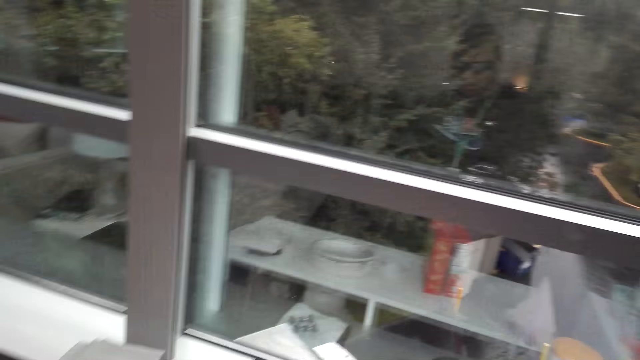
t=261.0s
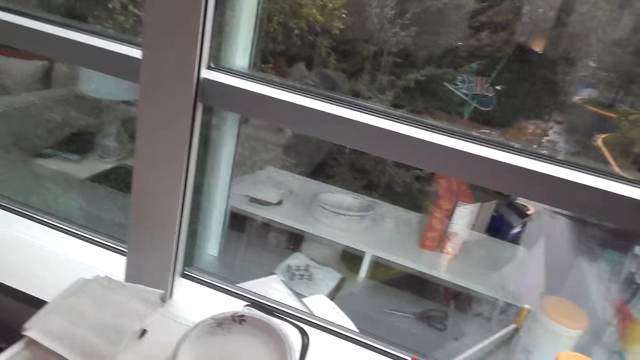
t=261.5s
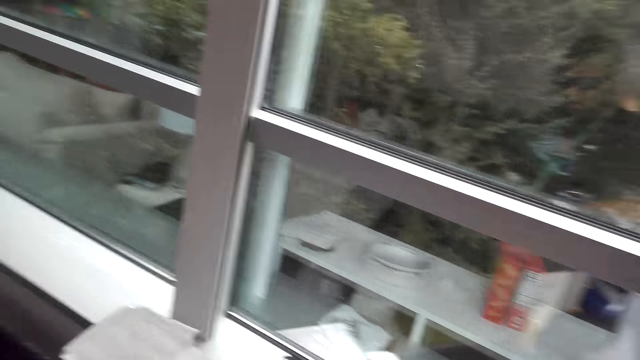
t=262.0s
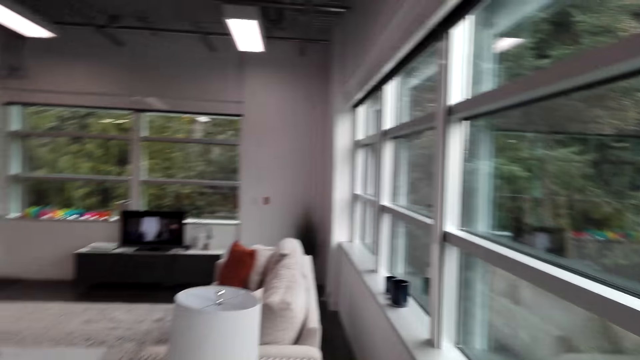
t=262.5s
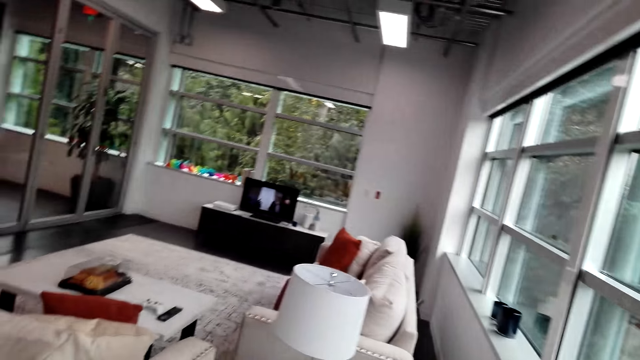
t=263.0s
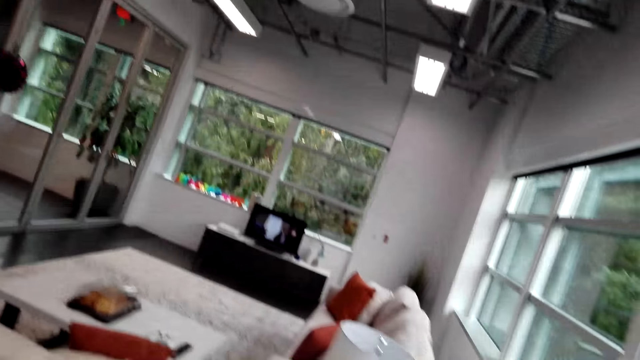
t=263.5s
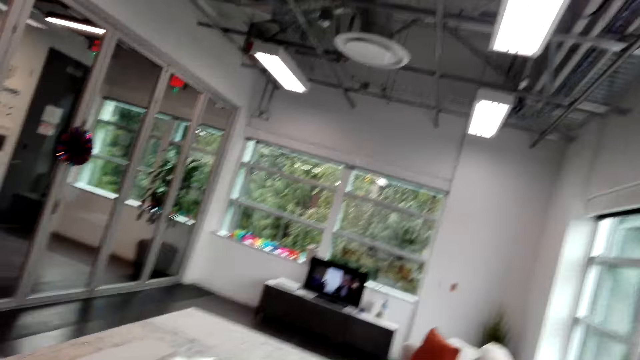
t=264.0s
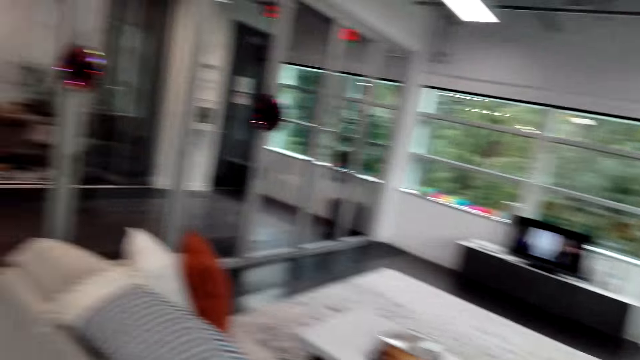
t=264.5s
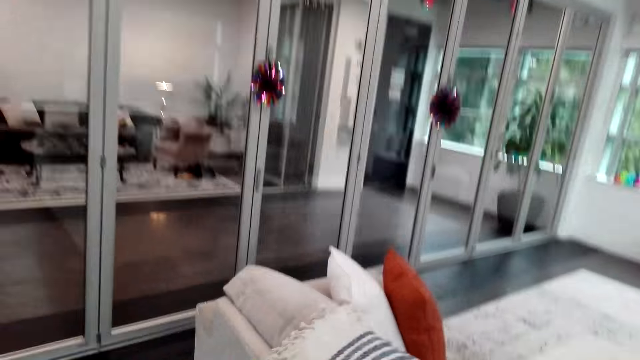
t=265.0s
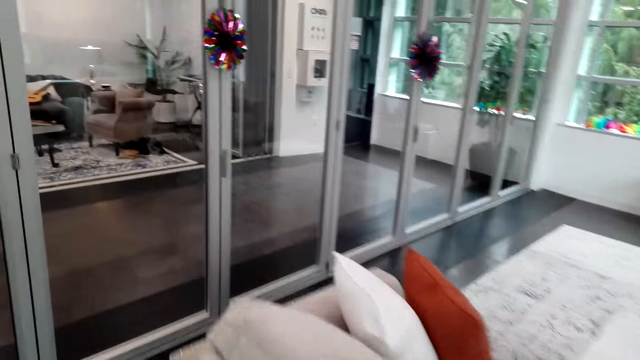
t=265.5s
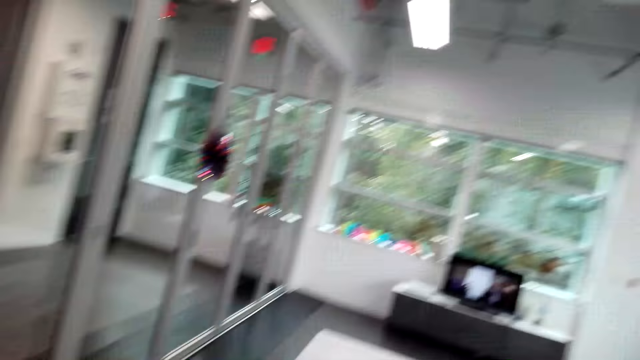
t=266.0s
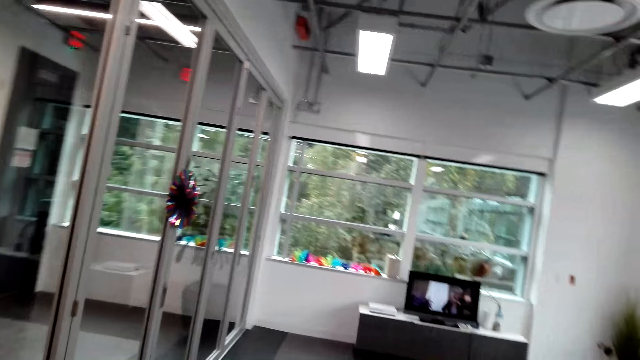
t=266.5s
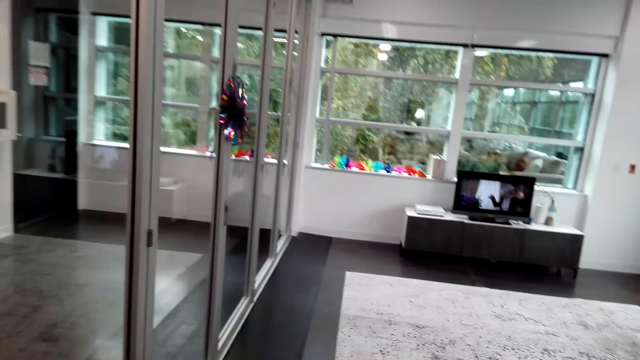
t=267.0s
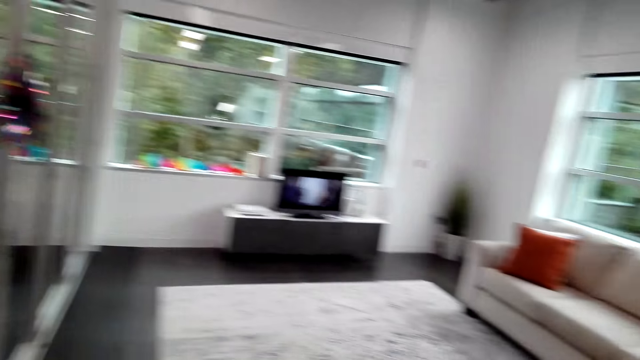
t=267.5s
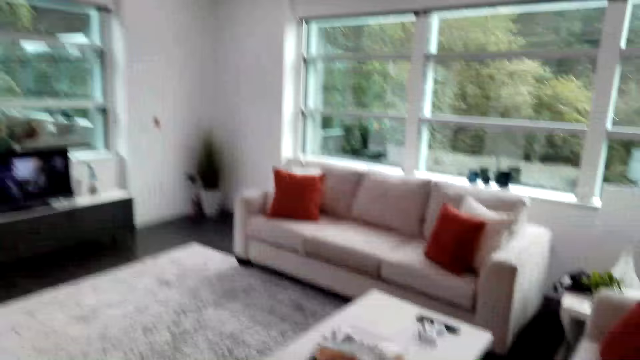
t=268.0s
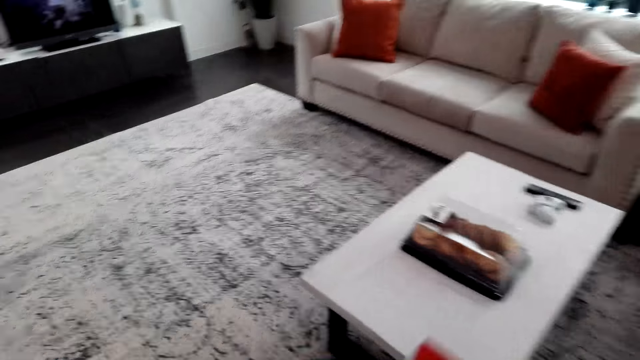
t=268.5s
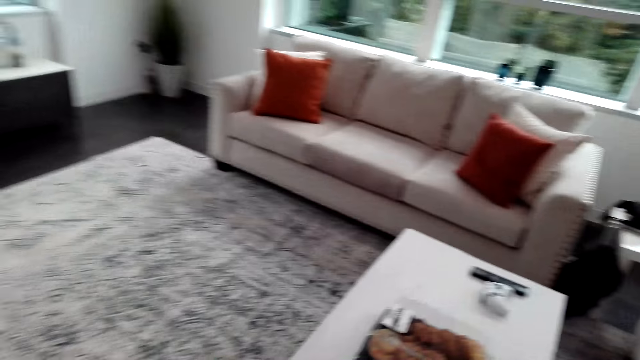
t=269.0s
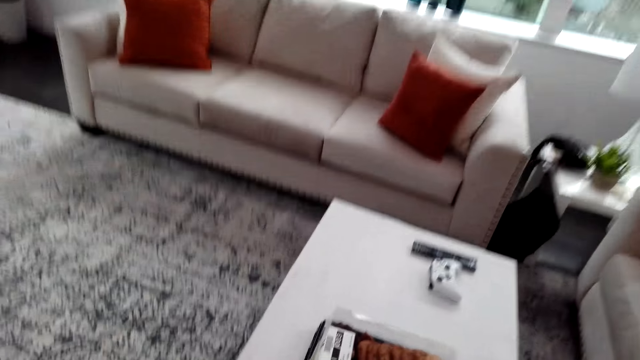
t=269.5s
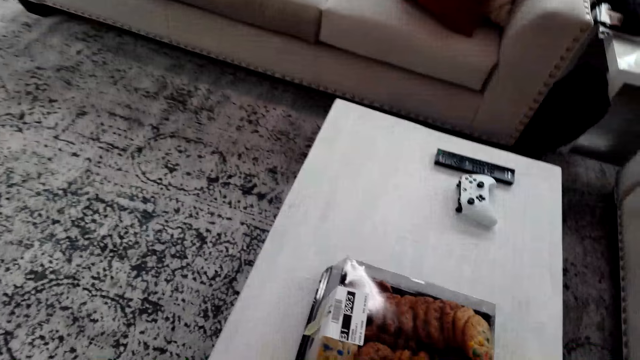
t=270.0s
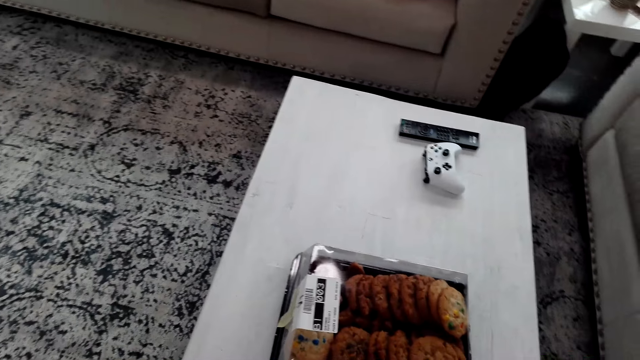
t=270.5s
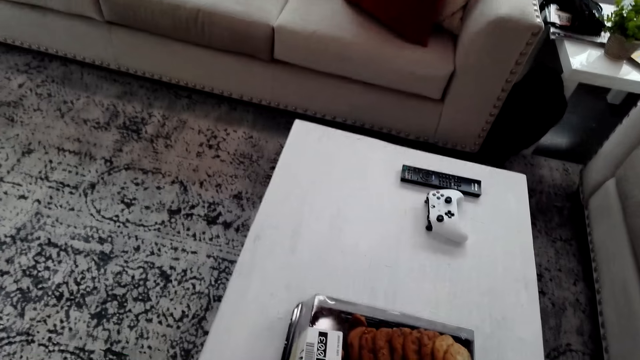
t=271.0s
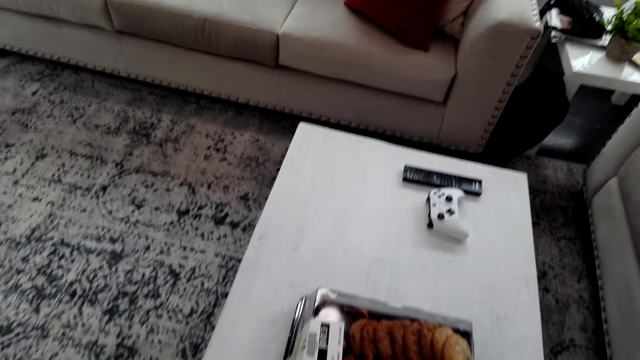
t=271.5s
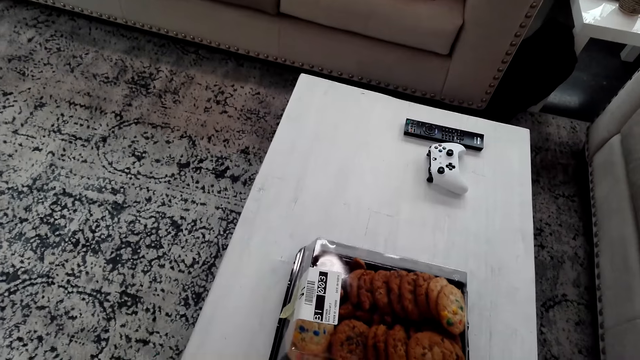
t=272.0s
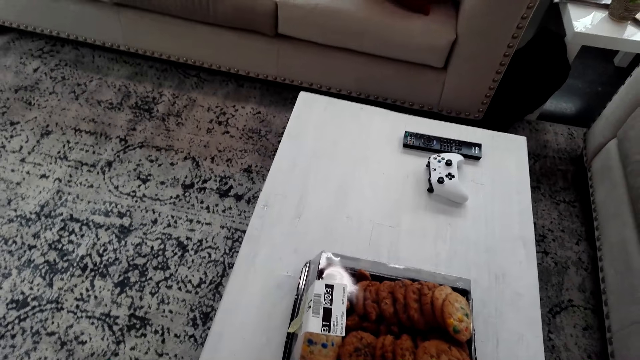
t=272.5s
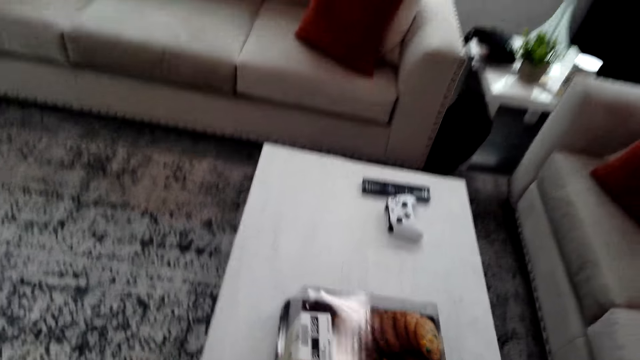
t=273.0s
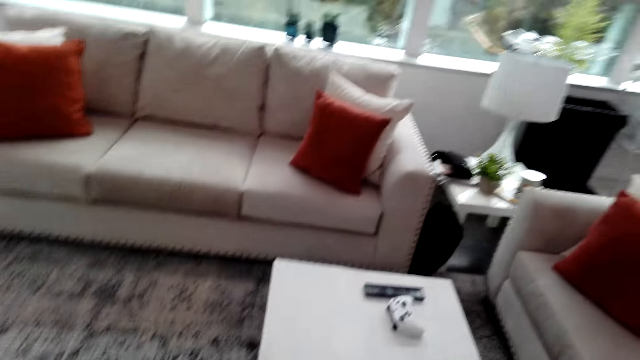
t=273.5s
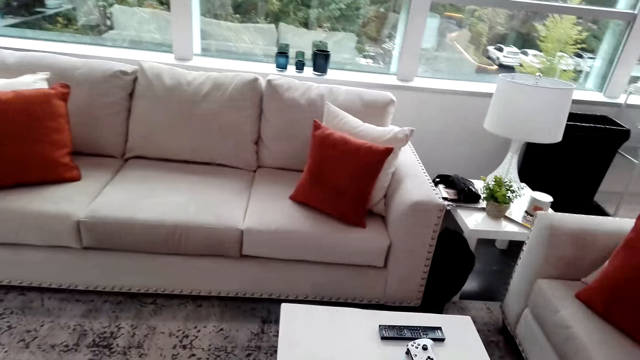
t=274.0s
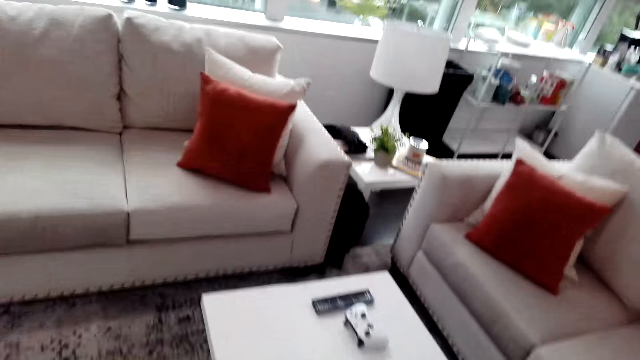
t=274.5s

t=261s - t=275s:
The camera wearer opens something with hands. They look around the living room and walk forward. They take the cookies on the tray.

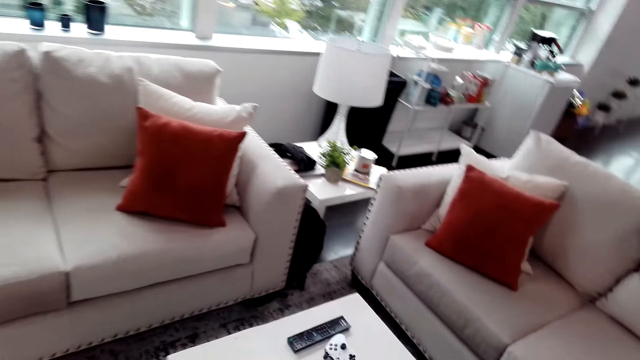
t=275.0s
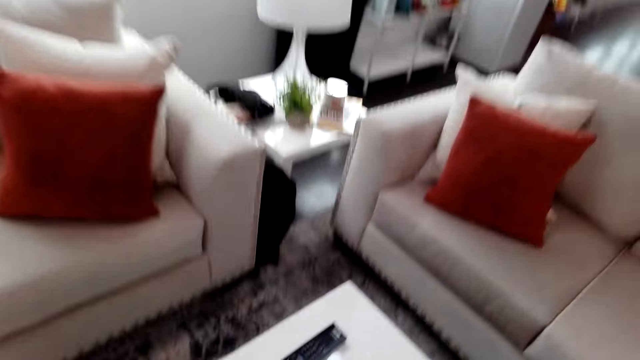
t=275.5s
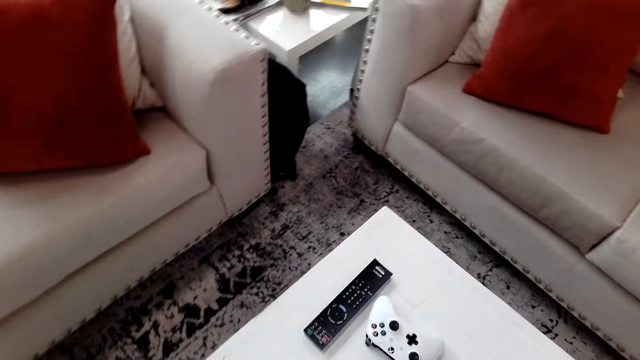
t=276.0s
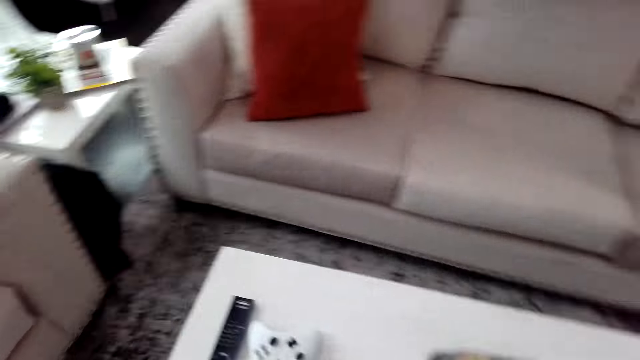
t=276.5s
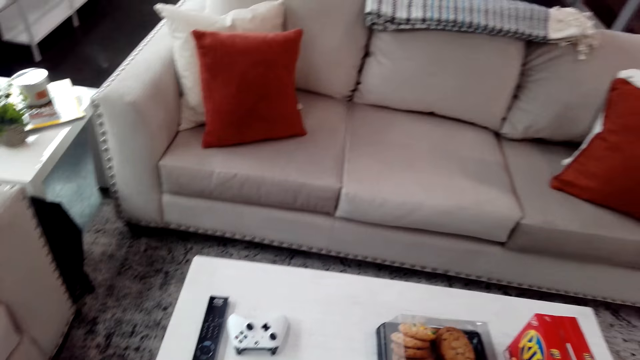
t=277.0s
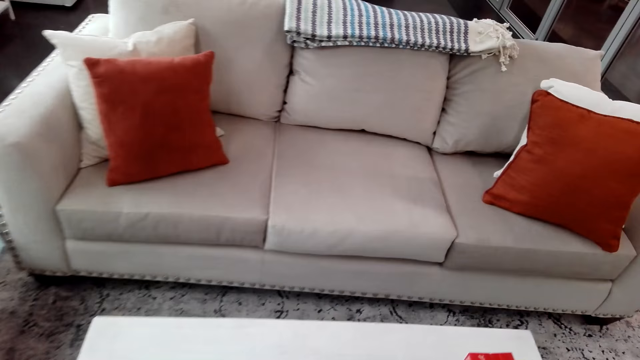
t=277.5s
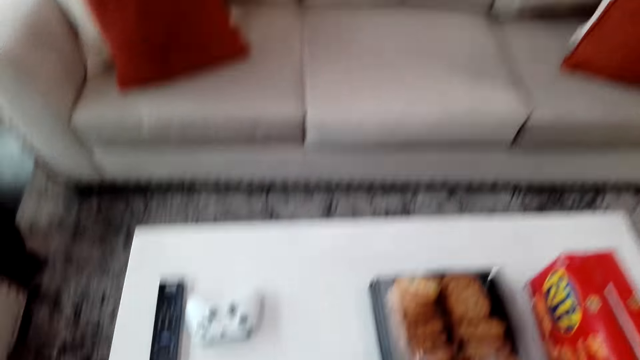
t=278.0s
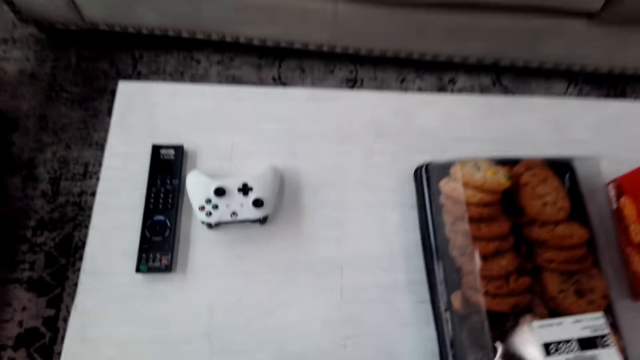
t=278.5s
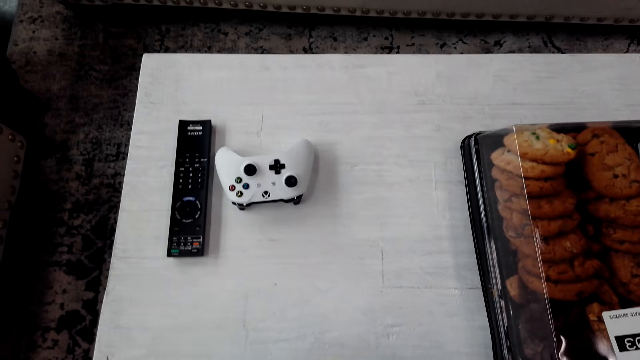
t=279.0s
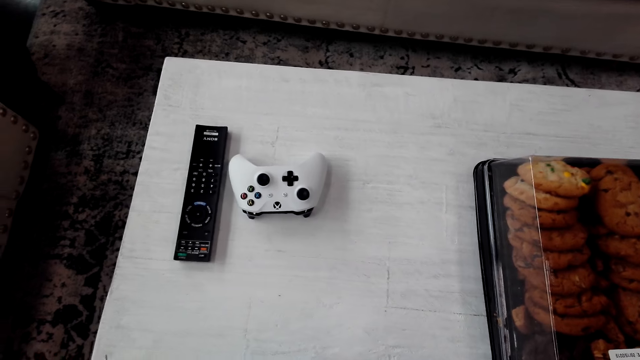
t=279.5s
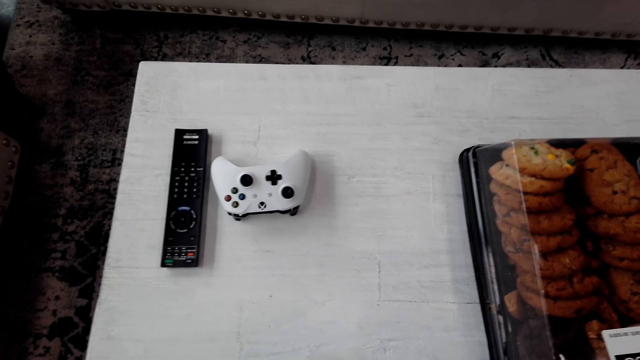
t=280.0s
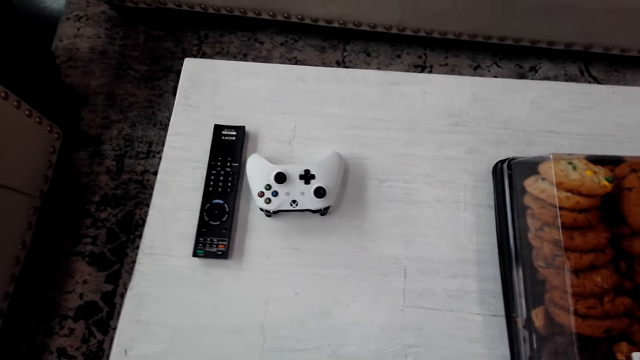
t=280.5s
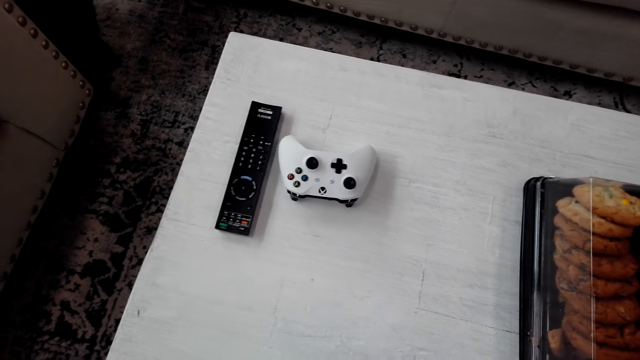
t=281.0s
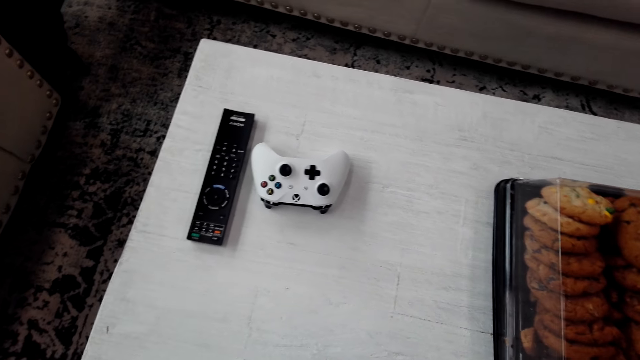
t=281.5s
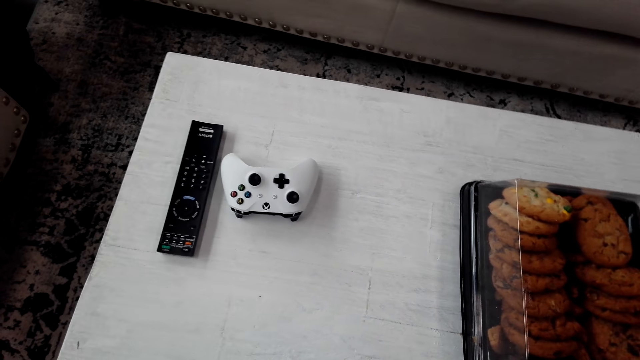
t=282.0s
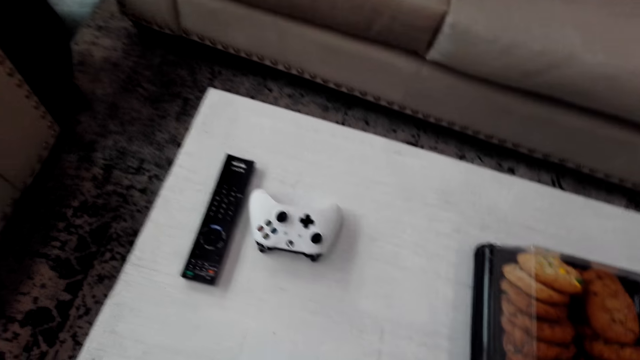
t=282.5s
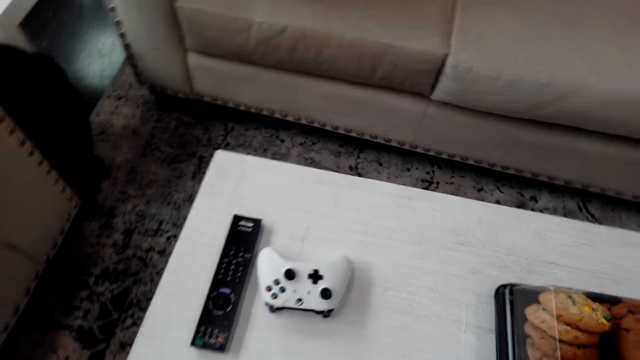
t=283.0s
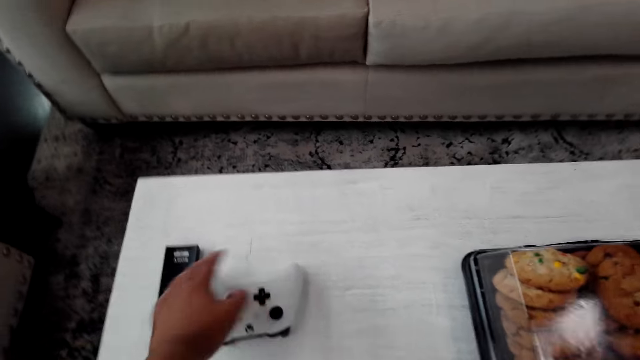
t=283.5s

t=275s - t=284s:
The camera wearer looks around the table.
